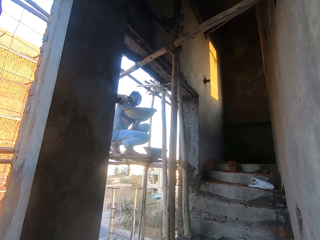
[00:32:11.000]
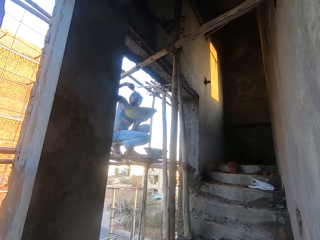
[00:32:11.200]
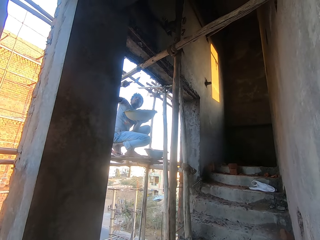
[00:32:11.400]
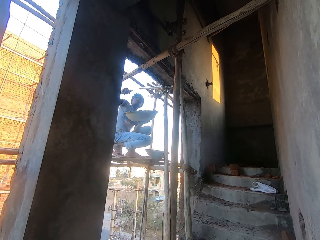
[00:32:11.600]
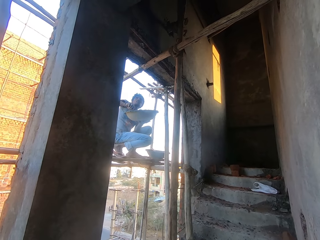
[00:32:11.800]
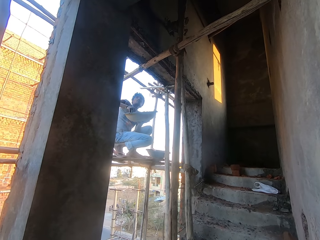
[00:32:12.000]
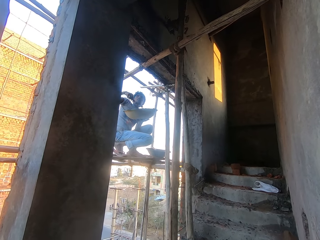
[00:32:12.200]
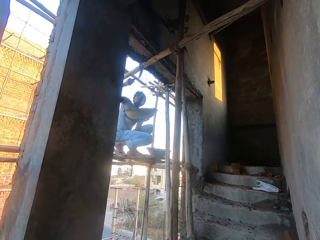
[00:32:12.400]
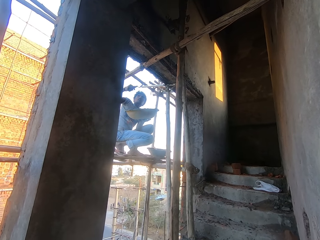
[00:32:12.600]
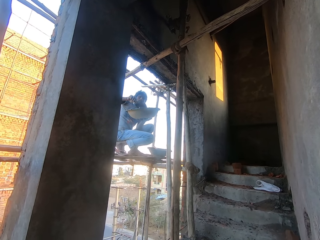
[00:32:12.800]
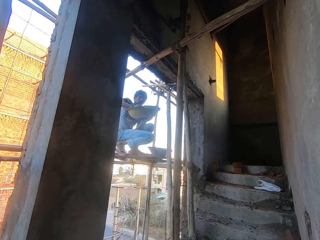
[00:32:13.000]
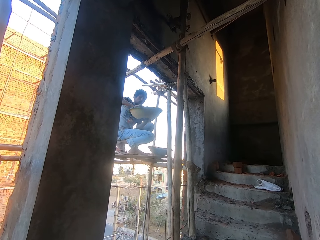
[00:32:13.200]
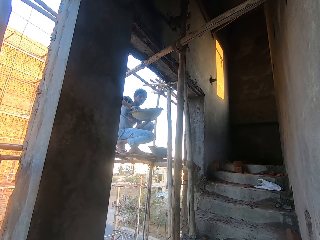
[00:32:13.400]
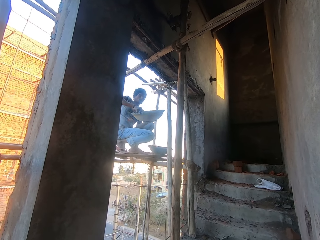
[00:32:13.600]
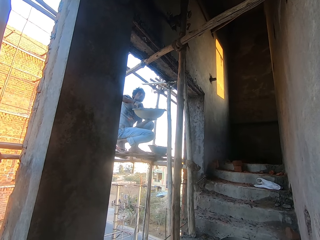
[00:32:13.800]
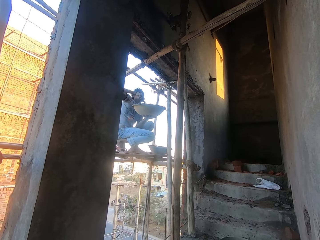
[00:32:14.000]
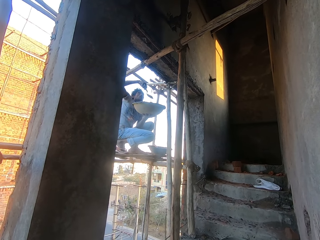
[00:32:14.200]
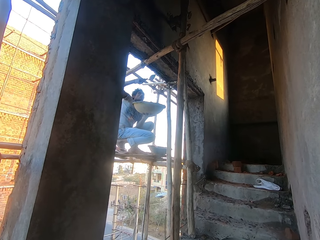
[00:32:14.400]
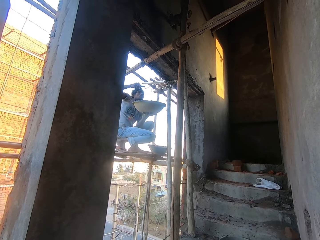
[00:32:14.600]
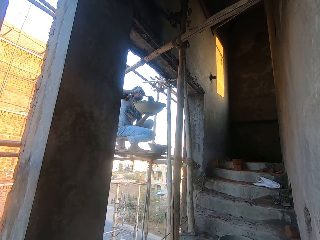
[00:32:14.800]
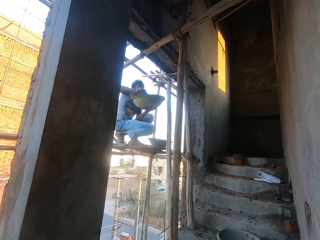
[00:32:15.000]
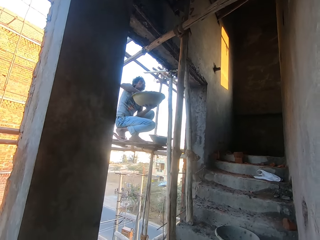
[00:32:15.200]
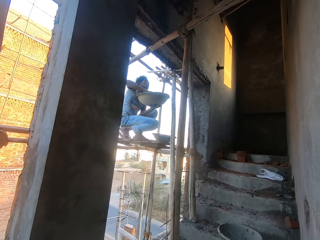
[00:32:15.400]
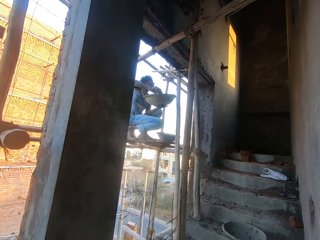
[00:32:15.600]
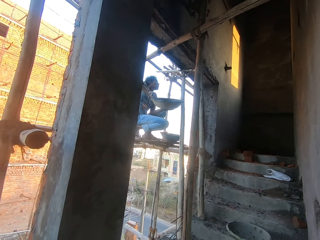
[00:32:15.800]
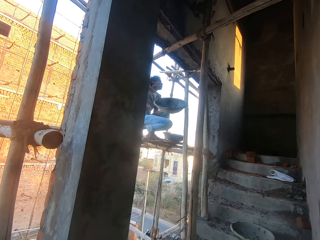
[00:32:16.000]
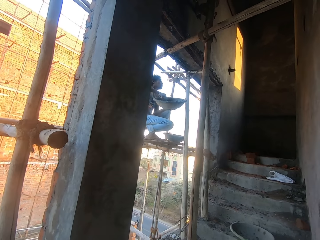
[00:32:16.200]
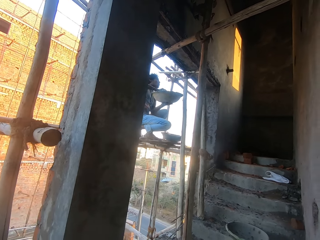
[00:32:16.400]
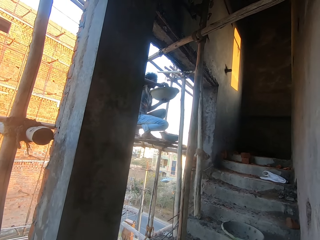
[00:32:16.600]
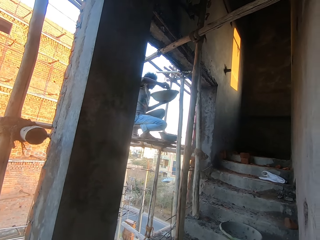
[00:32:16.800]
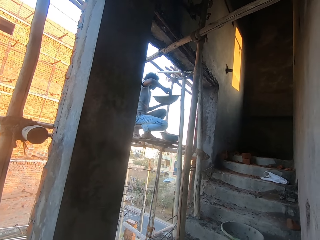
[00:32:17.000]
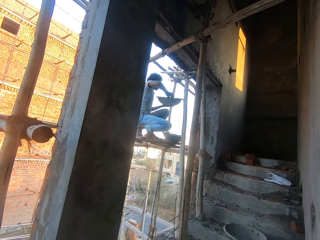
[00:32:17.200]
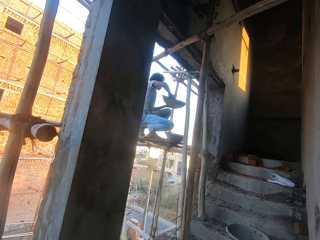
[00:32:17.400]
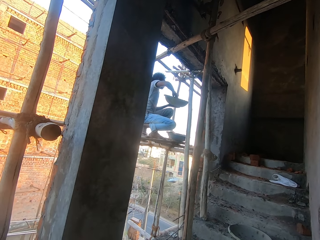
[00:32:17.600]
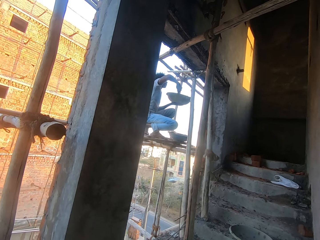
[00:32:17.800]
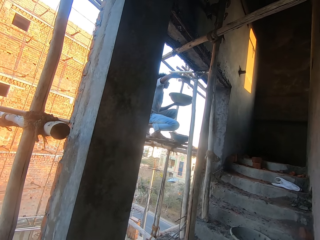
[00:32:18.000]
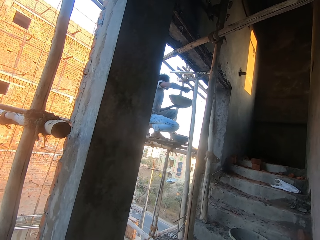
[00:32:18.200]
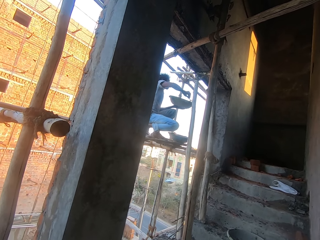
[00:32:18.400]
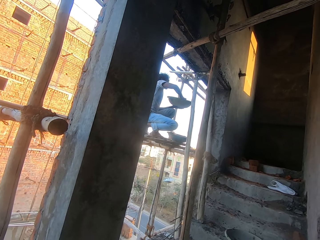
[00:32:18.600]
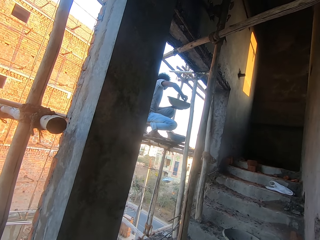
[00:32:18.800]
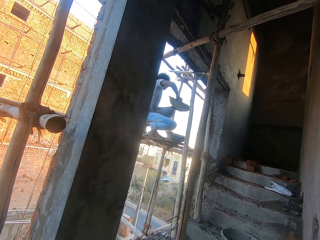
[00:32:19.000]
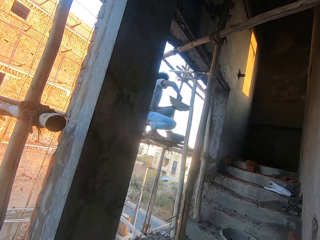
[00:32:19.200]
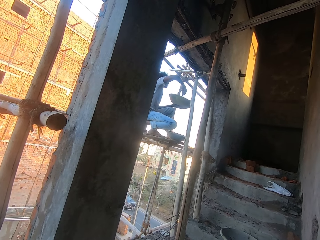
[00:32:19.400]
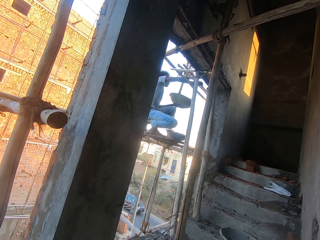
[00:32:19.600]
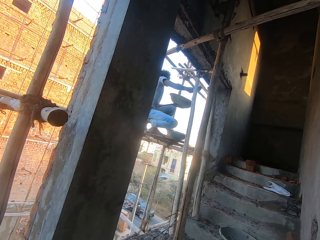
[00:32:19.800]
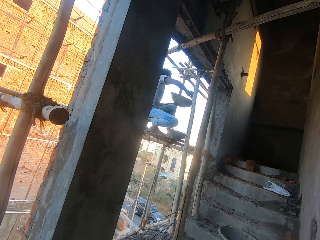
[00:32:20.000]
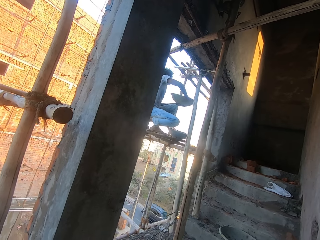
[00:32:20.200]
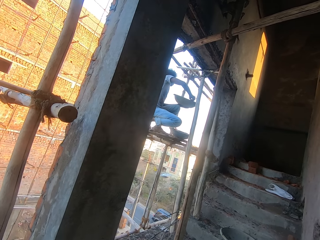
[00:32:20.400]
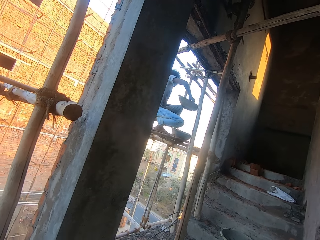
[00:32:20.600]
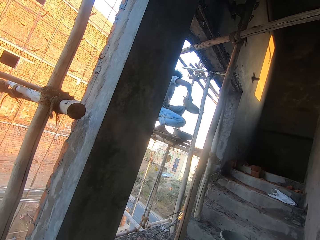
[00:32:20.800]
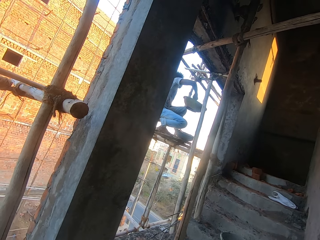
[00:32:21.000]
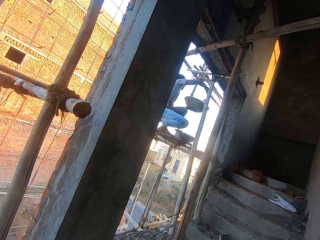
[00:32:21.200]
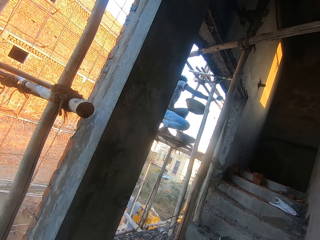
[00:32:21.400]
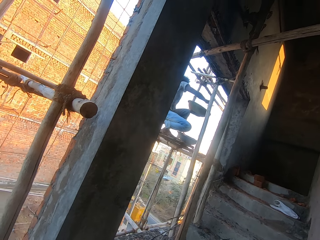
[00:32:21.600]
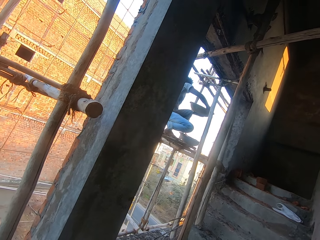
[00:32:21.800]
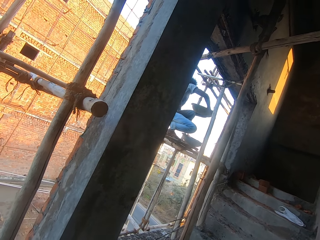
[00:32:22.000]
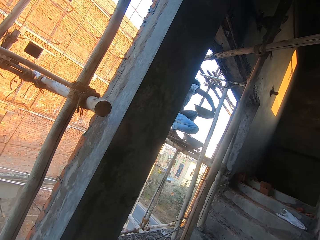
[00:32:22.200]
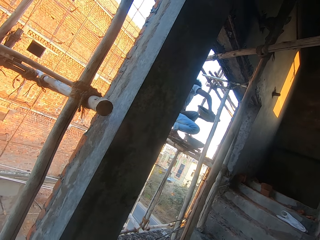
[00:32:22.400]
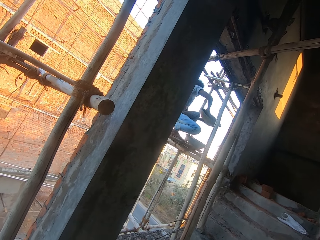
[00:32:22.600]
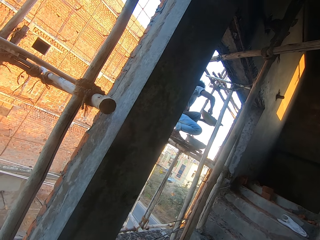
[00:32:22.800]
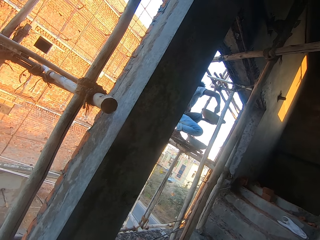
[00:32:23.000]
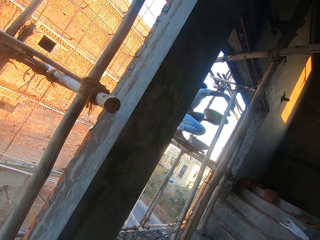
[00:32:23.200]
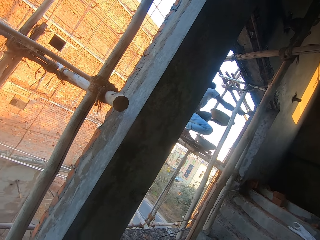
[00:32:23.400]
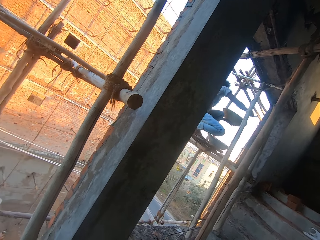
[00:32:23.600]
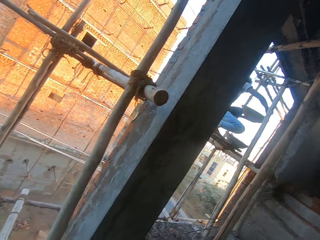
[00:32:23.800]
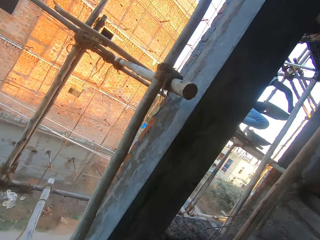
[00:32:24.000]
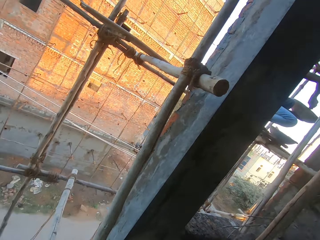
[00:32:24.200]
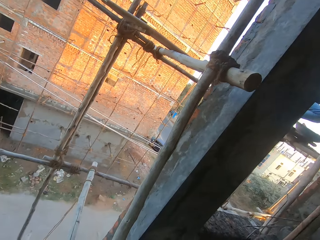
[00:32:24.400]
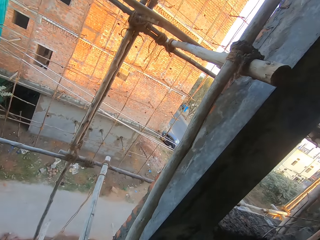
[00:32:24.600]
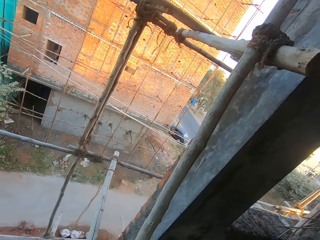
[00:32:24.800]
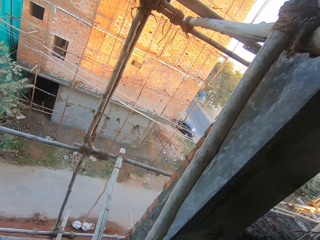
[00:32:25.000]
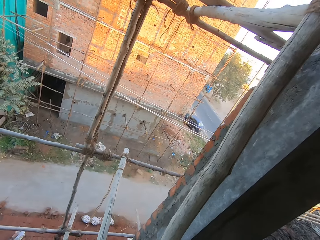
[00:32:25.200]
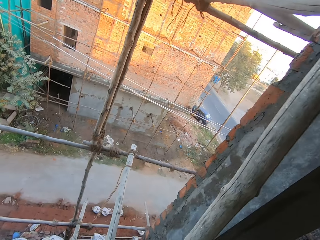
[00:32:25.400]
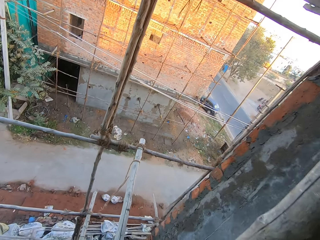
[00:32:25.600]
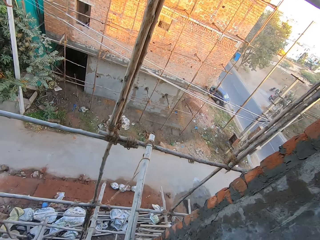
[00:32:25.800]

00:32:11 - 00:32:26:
The man plasters the wall with cement on the hand trowel in his right hand. The man takes cement from the cement bowl with the hand trowel in his right hand. The man plasters the wall with cement on the hand trowel in his right hand. The man takes cement from the cement bowl with the hand trowel in his right hand. The man plasters the wall with cement on the hand trowel in his right hand. The man mixes cement in the cement bowl with the hand trowel in his right hand. The man takes cement from the cement bowl with the hand trowel in his right hand. The man plasters the wall with cement on the hand trowel in his right hand. The man takes cement from the cement bowl with the hand trowel in his right hand. The man plasters the wall with cement on the hand trowel in his right hand. The man takes cement from the cement bowl with the hand trowel in his right hand. The man plasters the wall with cement on the hand trowel in his right hand. The man takes cement from the cement bowl with the hand trowel in his right hand. The man plasters the wall with cement on the hand trowel in his right hand. The man takes cement from the cement bowl with the hand trowel in his right hand.

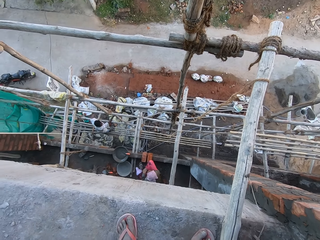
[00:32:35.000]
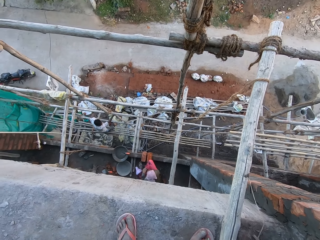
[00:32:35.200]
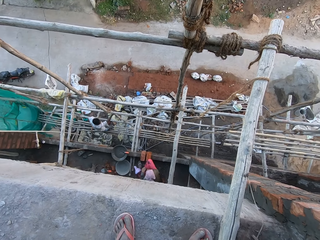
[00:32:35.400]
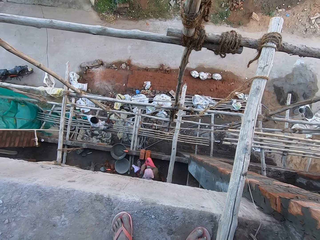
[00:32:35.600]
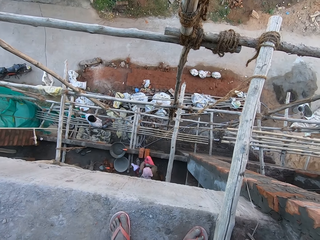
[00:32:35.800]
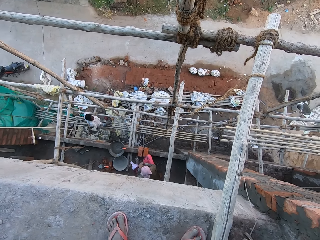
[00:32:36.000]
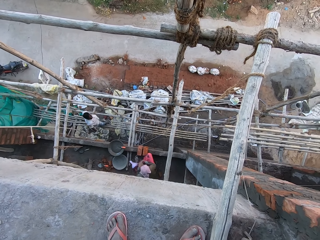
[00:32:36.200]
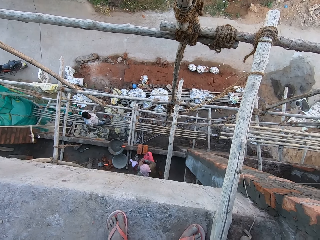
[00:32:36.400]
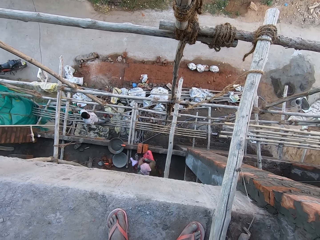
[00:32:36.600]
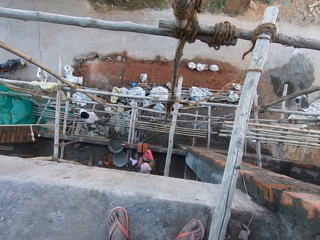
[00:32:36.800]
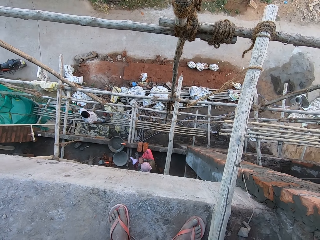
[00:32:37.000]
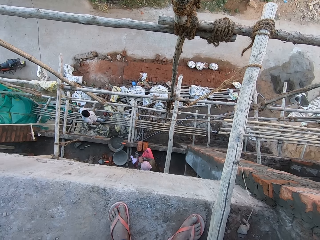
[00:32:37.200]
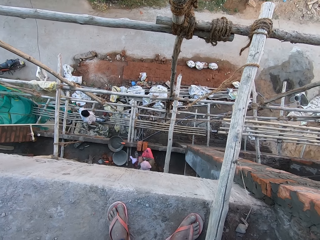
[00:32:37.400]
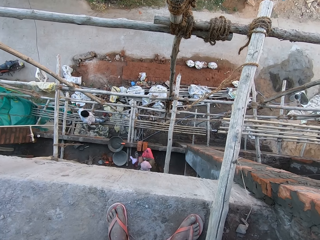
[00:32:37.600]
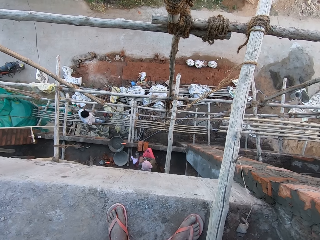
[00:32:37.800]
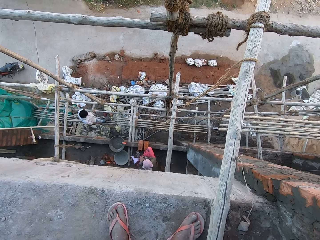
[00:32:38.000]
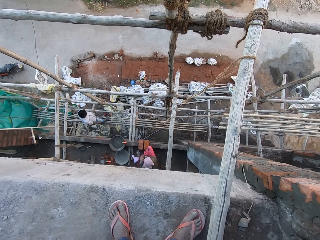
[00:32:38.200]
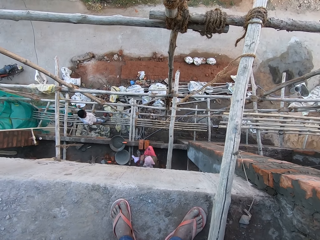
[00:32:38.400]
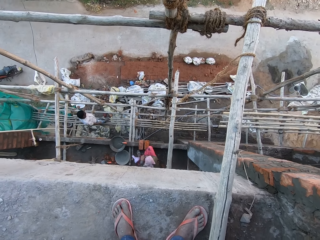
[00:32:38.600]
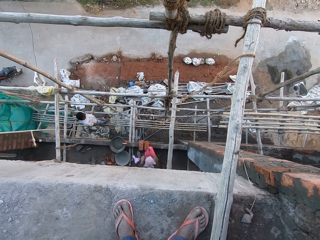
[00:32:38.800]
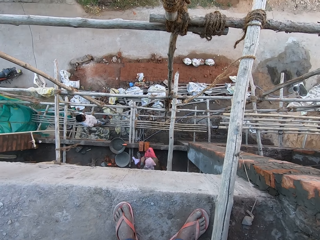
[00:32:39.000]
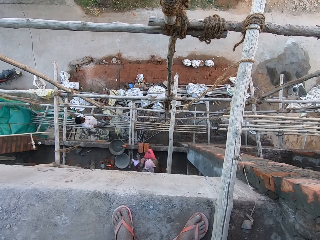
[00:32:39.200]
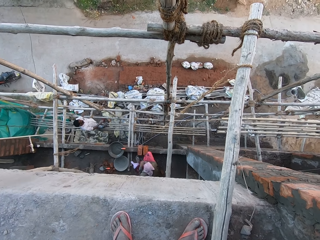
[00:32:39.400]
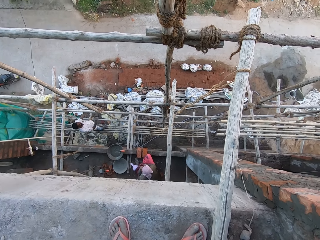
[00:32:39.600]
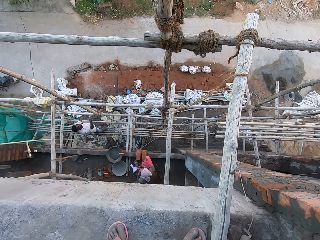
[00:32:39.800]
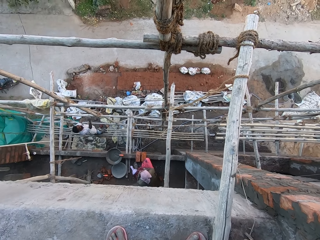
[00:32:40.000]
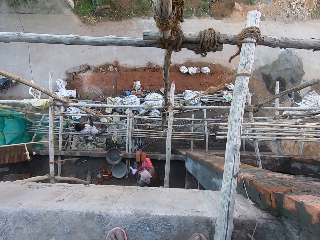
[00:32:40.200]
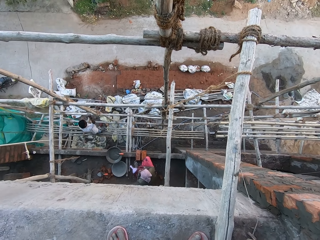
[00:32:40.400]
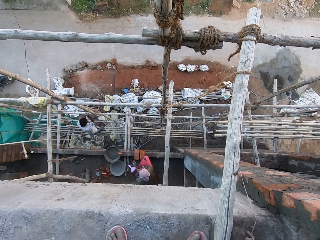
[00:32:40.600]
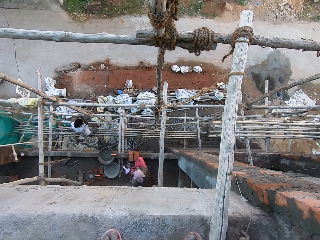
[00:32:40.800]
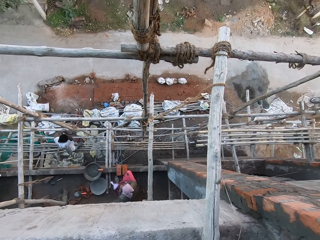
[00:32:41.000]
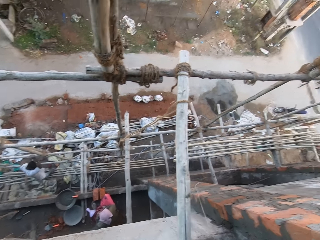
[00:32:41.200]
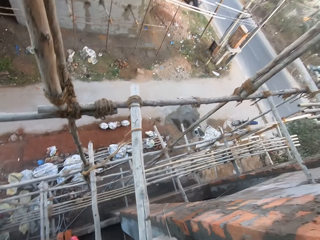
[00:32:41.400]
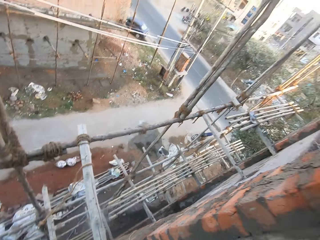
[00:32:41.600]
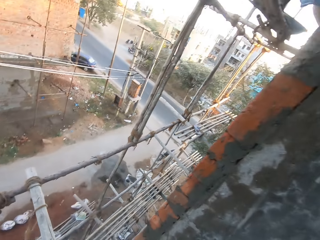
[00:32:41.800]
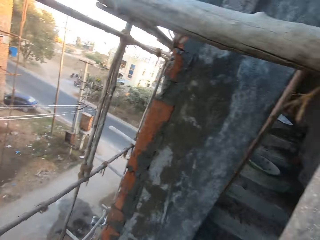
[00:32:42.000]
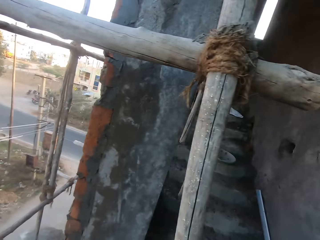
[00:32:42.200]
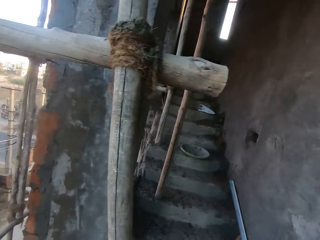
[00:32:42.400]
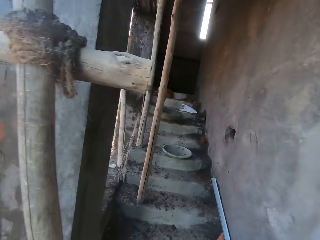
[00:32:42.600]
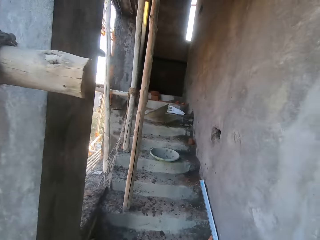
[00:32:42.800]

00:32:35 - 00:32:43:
A man places his right hand on a bamboo stick.
